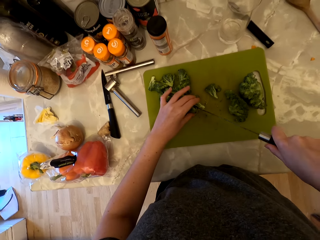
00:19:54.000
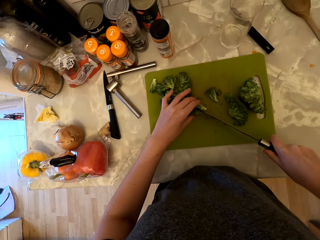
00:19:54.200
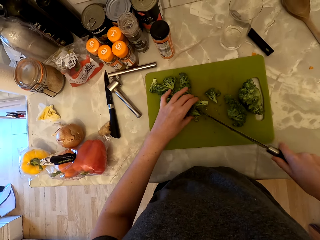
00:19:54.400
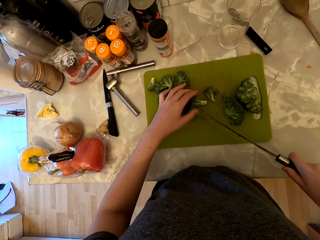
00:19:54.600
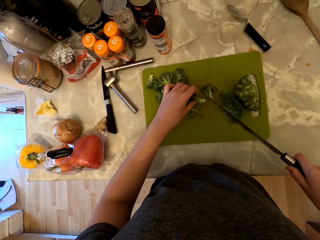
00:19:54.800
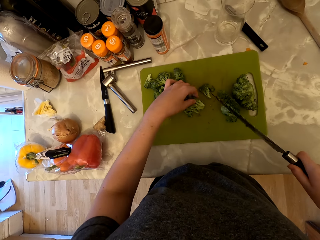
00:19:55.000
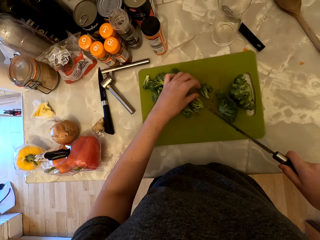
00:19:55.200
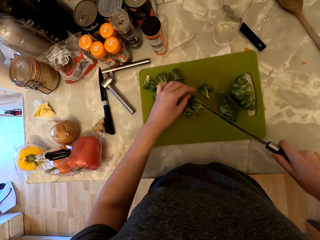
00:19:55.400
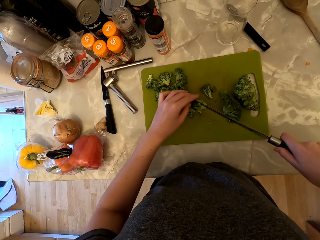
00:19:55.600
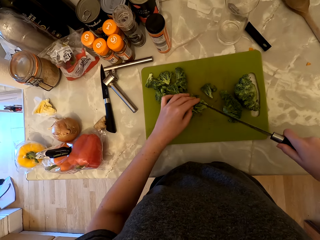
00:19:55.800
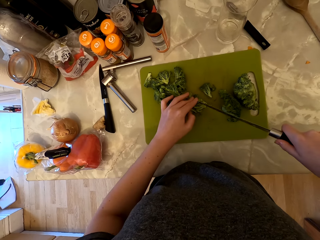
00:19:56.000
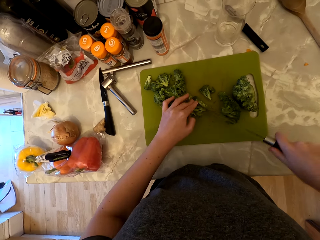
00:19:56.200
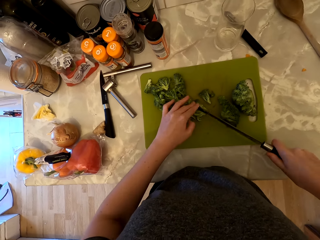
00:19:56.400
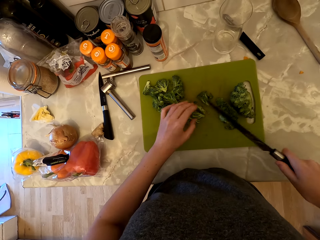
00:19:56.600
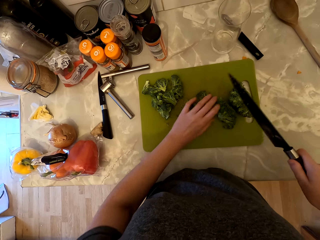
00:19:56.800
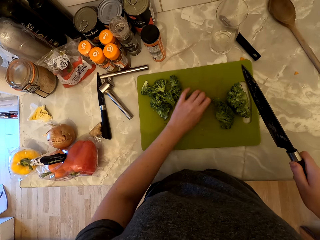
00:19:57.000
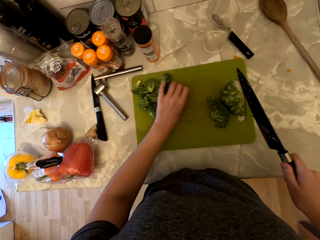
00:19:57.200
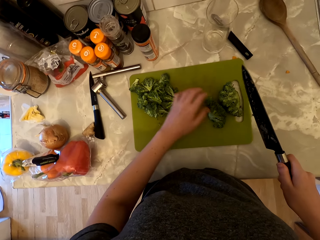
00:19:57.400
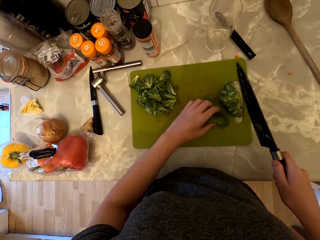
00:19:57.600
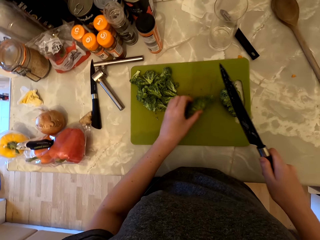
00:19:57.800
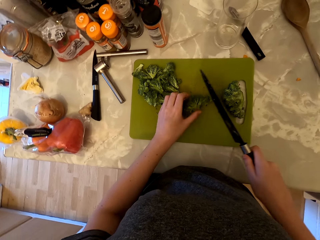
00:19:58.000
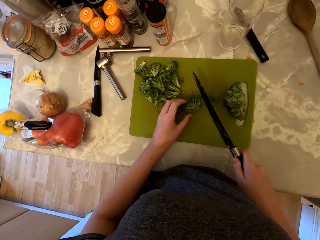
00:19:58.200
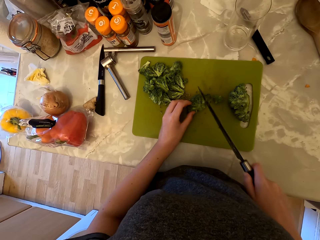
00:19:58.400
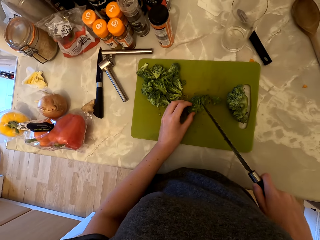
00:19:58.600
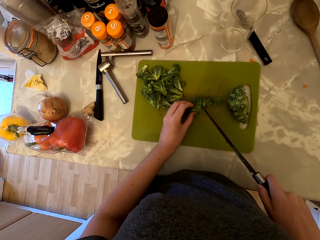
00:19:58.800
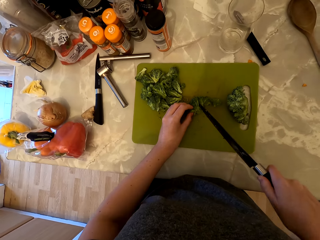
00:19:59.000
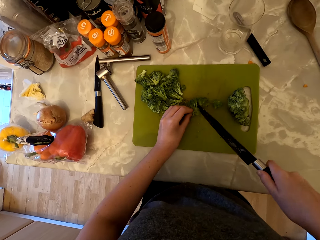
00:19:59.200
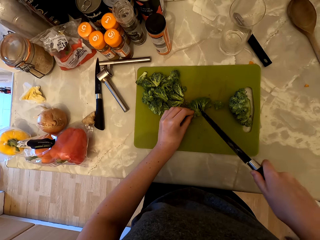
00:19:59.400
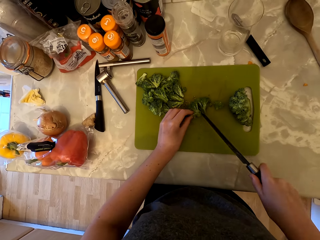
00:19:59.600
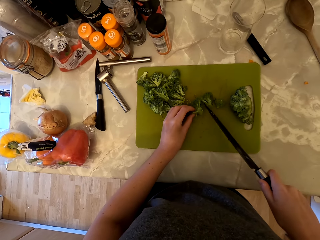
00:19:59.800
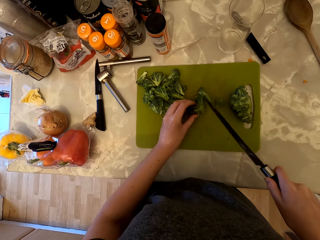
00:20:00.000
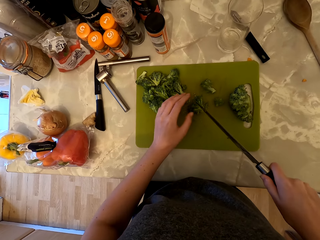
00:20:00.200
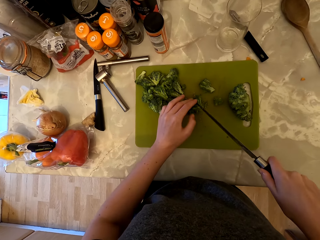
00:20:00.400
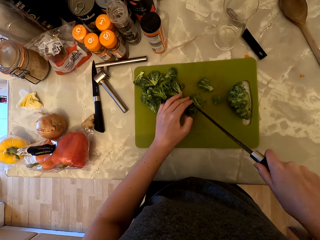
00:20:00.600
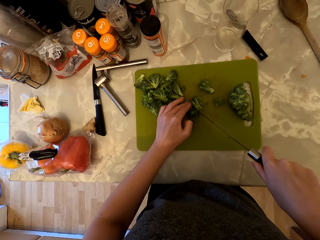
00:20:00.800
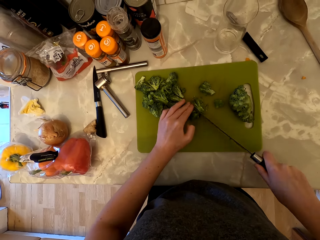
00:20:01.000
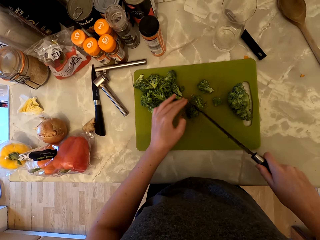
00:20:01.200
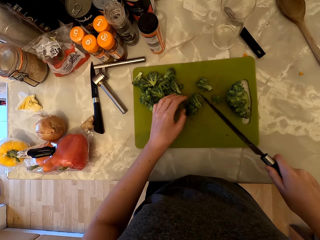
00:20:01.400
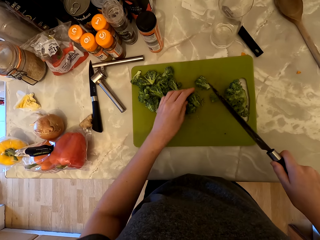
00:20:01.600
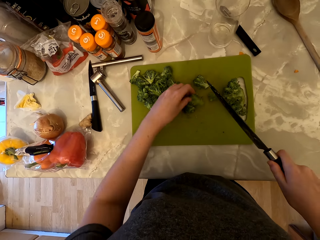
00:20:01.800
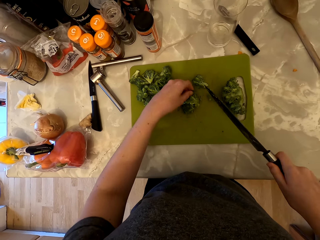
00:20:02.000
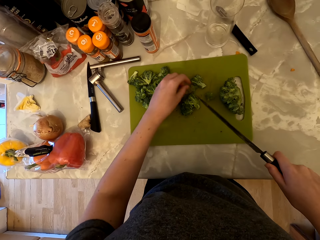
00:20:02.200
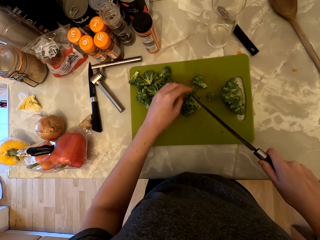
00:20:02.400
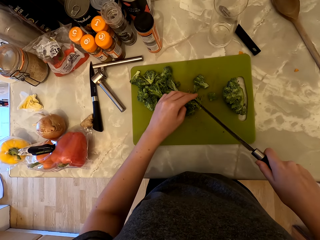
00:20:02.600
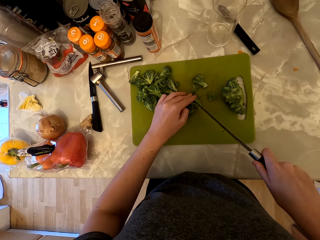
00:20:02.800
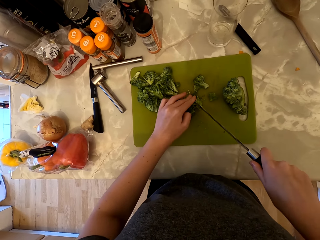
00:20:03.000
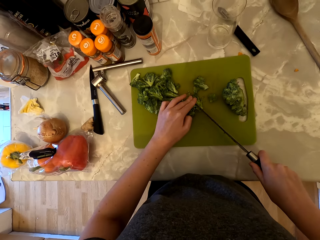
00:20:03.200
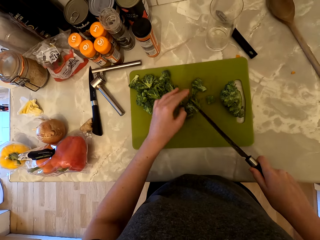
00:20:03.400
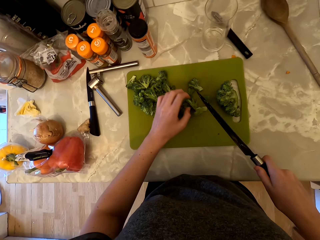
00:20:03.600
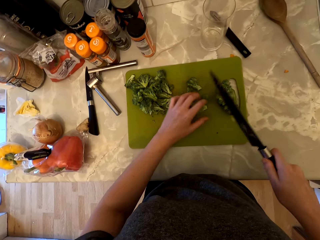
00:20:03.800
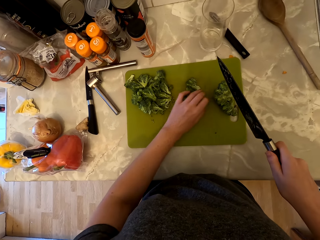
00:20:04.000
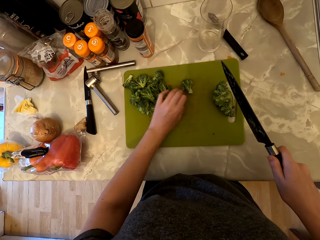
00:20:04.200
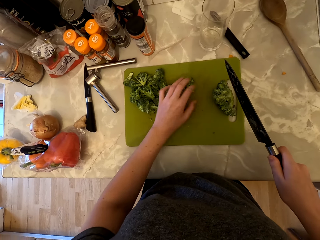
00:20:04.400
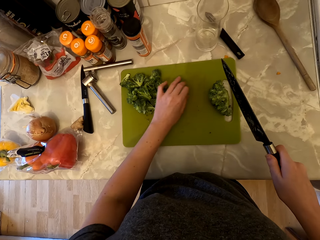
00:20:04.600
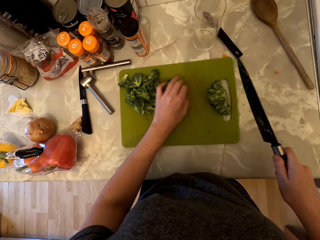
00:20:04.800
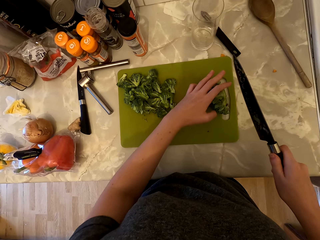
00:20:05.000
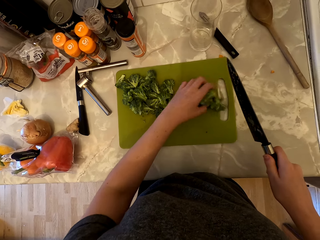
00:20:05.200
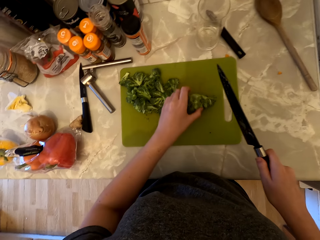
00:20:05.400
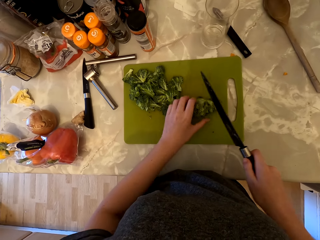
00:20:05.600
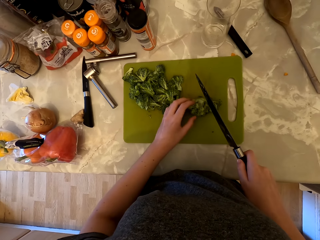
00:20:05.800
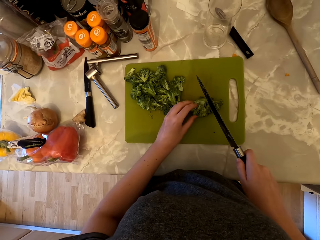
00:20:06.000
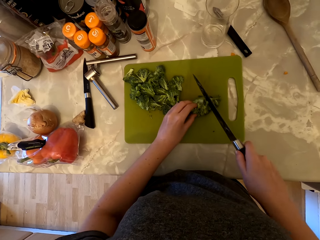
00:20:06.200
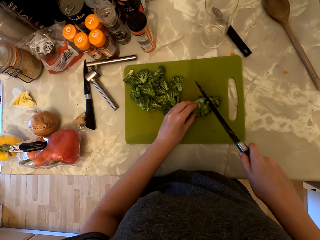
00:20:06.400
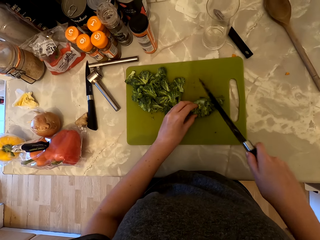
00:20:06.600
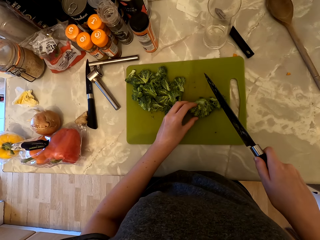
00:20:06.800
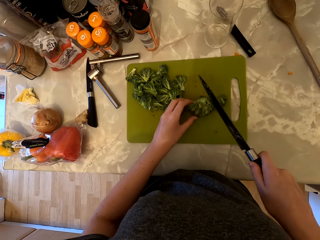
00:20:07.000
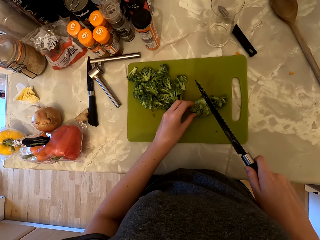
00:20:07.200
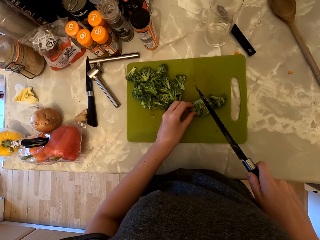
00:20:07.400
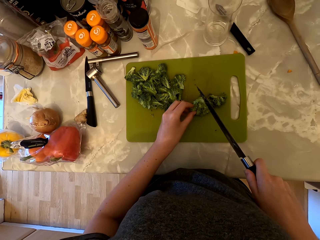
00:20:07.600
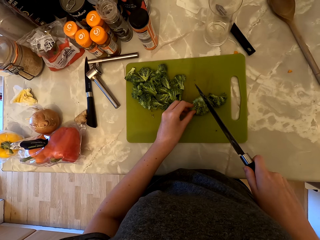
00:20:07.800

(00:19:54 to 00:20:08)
The camera wearer puts aside the pieces of broccoli on the chopping board. They pick up the floret and cut the broccoli florets into pieces. They put aside the pieces of broccoli on the chopping board. They pick up the floret and cut the broccoli florets into pieces.

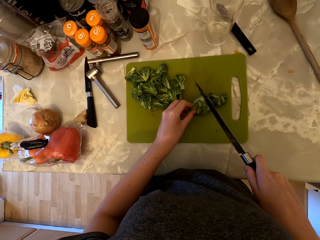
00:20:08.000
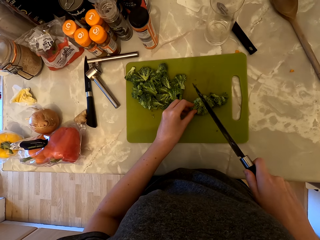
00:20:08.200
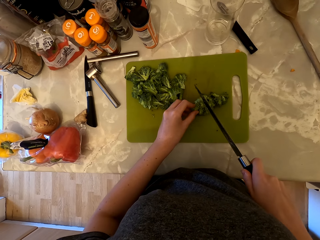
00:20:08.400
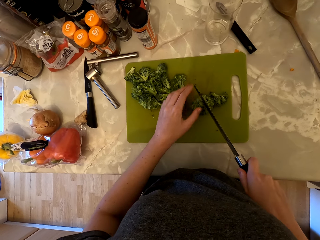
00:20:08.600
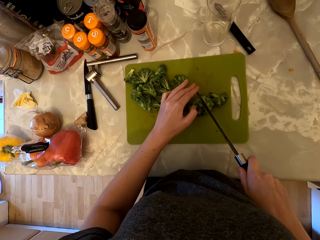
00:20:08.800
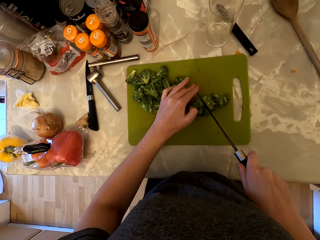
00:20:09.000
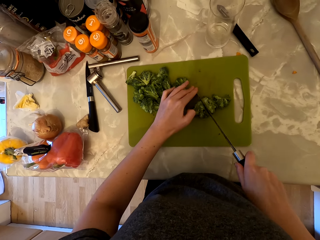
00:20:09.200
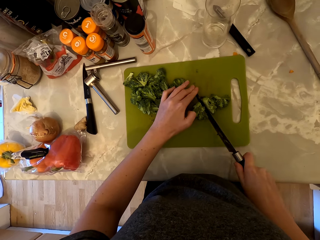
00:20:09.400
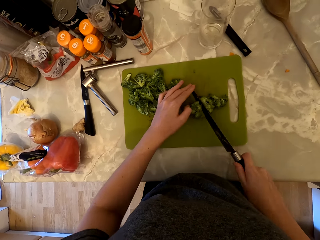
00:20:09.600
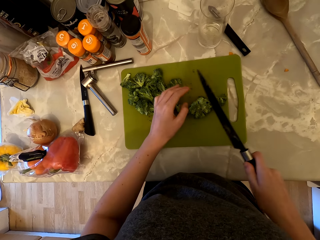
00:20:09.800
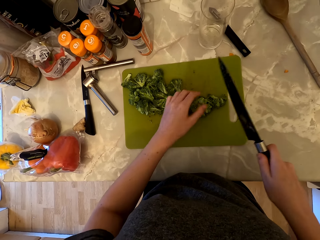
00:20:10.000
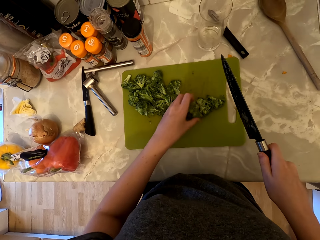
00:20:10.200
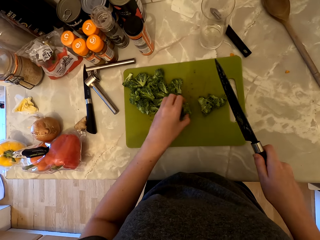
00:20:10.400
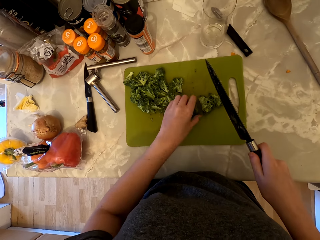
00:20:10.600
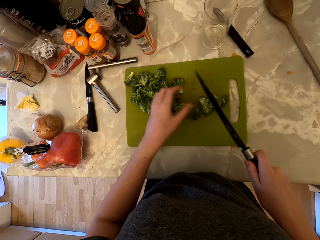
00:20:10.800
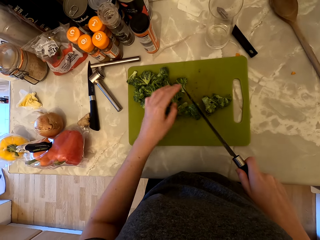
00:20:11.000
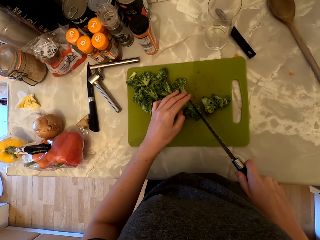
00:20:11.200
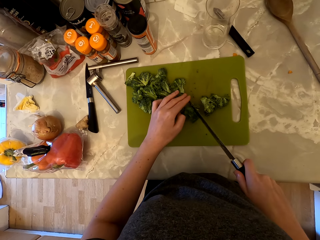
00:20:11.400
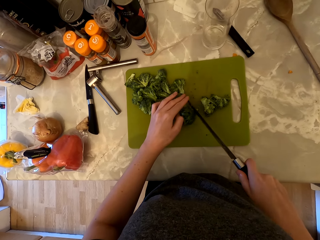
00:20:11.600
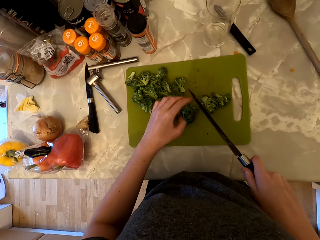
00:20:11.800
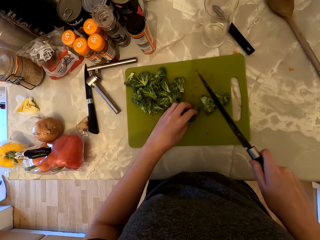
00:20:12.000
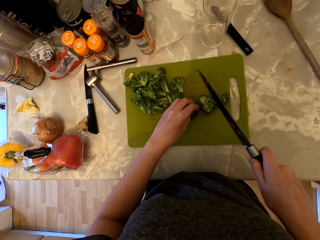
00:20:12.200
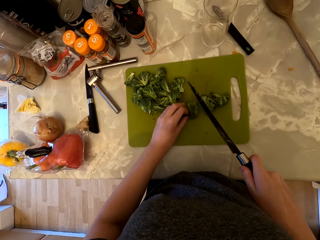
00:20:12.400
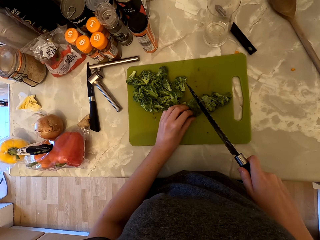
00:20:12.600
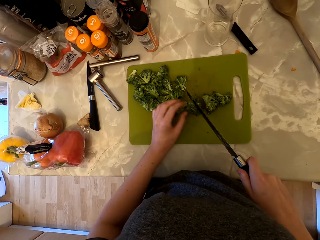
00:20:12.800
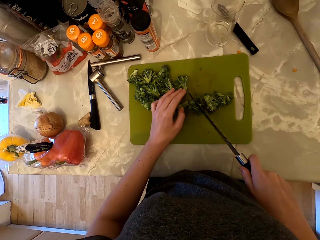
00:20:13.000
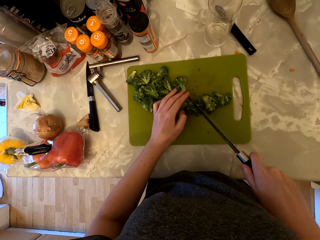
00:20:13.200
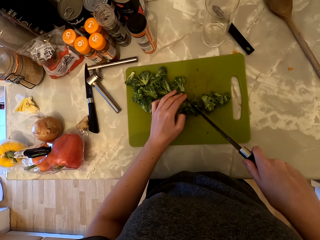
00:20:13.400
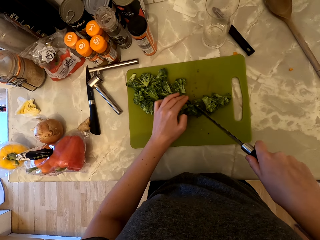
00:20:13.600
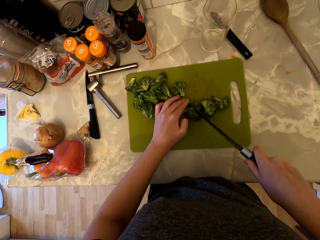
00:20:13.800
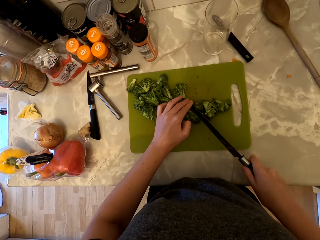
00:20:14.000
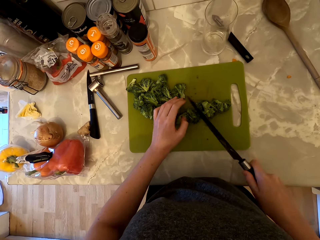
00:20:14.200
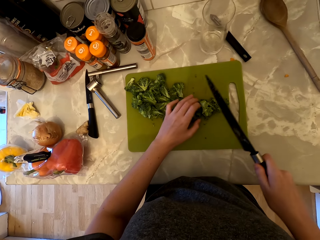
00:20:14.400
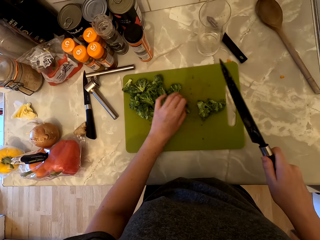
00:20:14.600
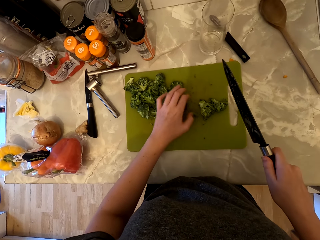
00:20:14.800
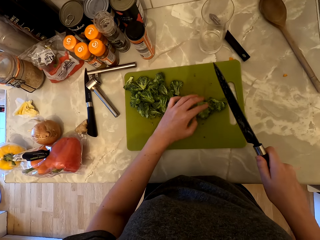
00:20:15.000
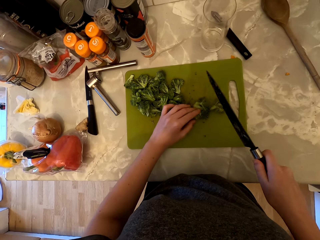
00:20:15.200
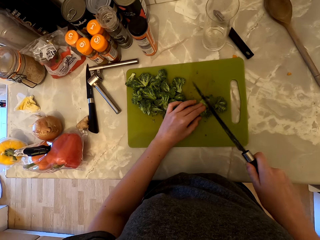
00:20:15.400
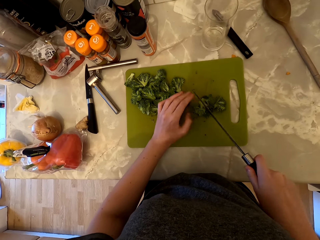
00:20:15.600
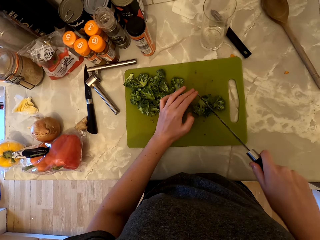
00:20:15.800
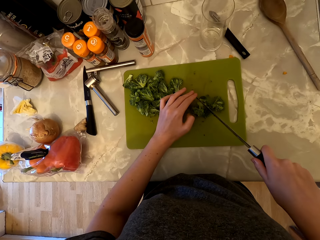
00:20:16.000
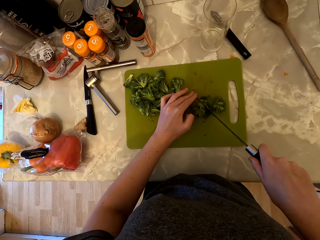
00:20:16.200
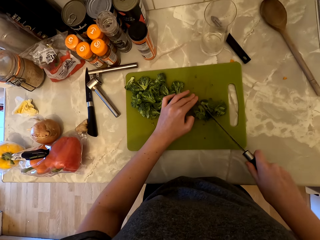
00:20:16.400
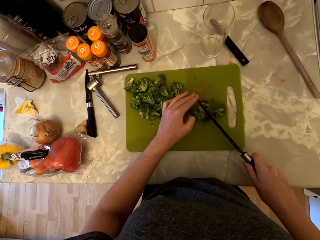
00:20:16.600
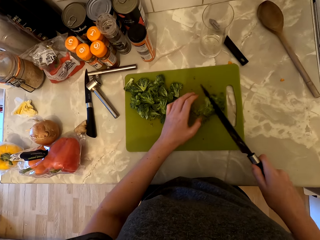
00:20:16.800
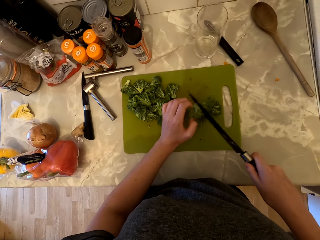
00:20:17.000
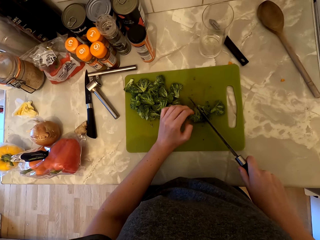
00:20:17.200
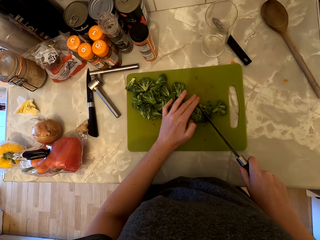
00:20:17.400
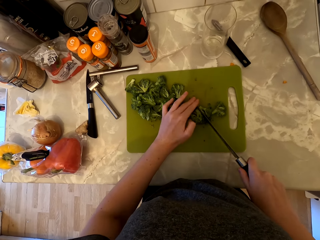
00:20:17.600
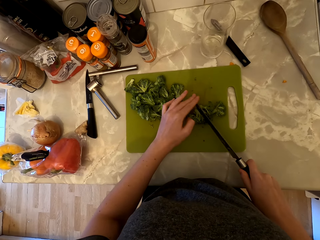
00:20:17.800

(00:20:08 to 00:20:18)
The camera wearer holds the knife with both hands and cuts the broccoli florets into pieces. They put aside the pieces of broccoli on the chopping board. They pick up the floret, hold the knife with both hands and cut the broccoli florets into pieces.
